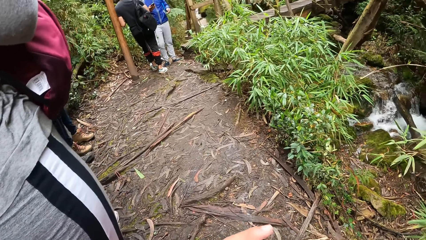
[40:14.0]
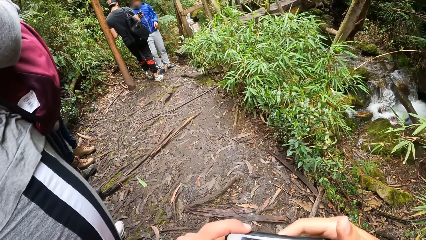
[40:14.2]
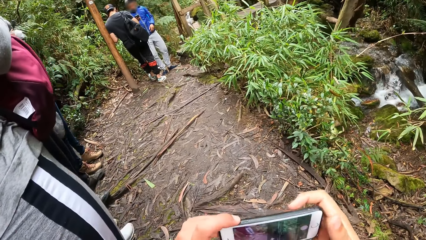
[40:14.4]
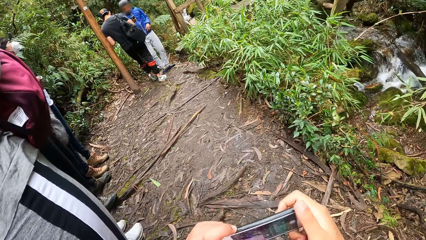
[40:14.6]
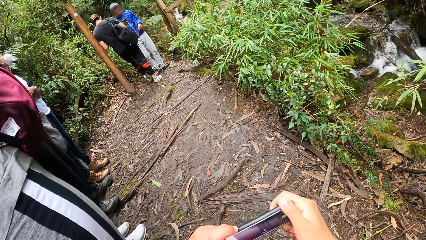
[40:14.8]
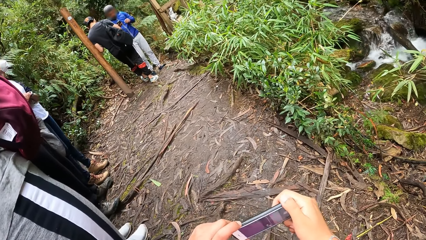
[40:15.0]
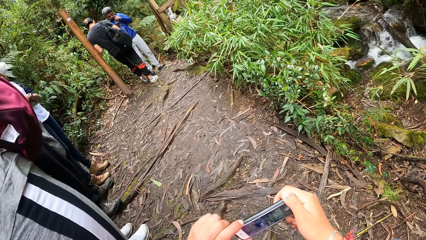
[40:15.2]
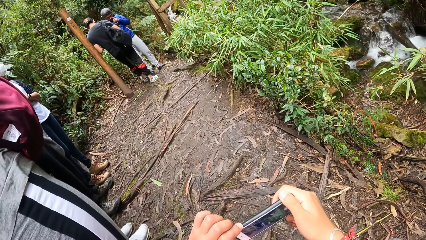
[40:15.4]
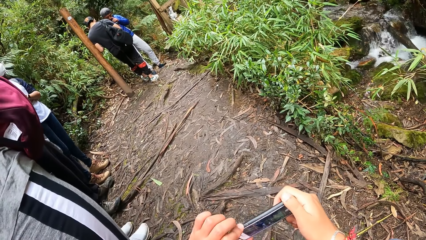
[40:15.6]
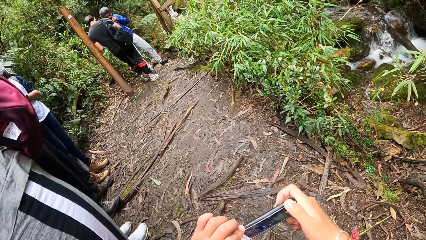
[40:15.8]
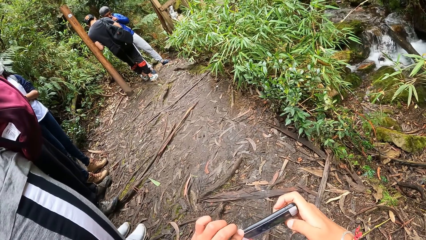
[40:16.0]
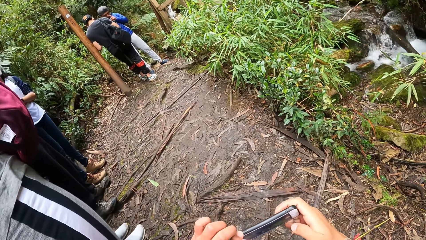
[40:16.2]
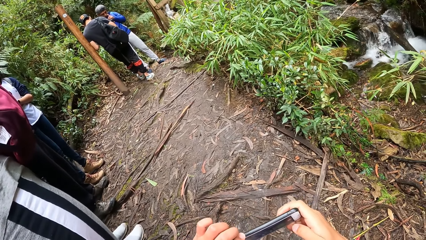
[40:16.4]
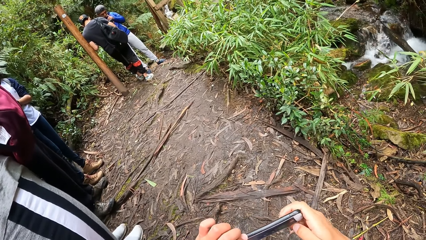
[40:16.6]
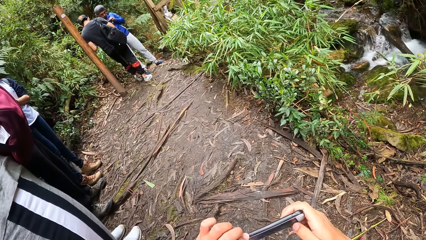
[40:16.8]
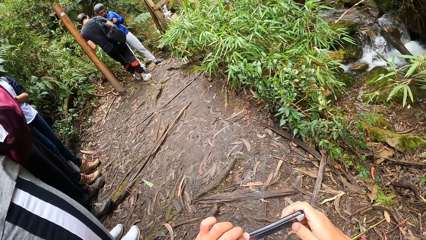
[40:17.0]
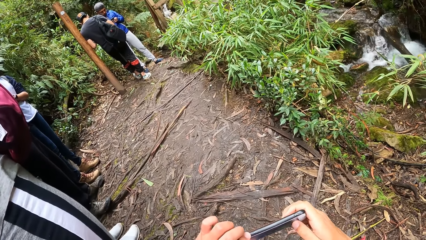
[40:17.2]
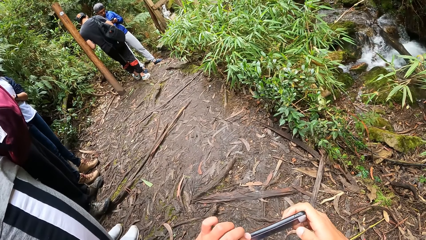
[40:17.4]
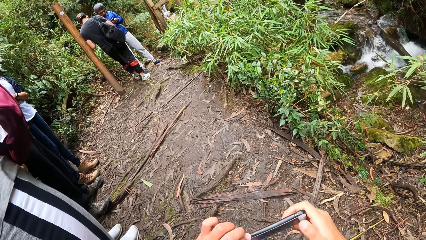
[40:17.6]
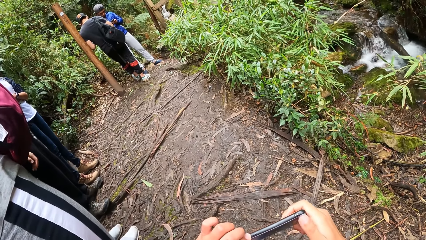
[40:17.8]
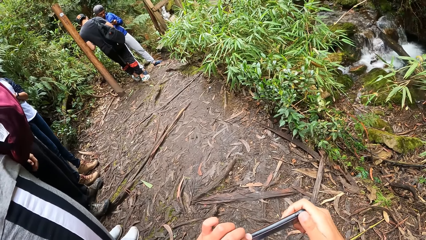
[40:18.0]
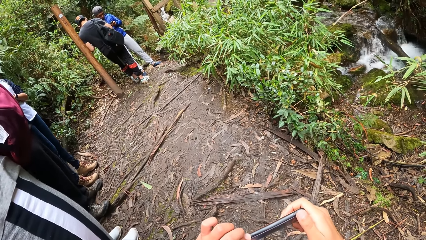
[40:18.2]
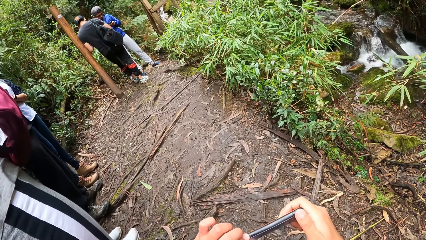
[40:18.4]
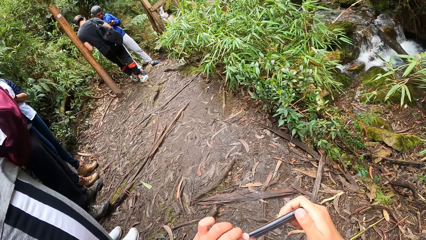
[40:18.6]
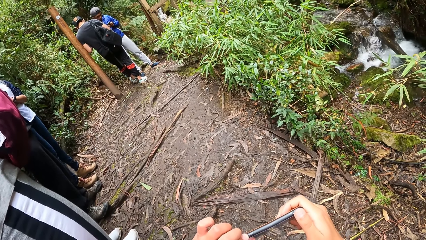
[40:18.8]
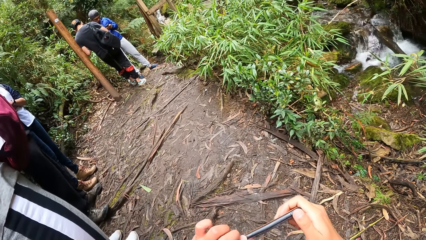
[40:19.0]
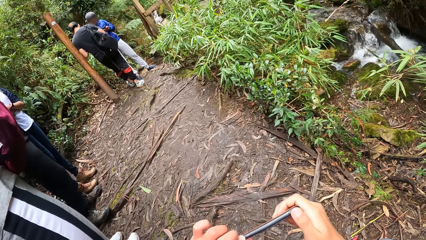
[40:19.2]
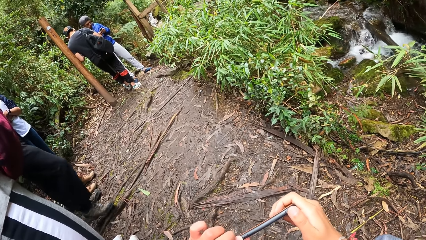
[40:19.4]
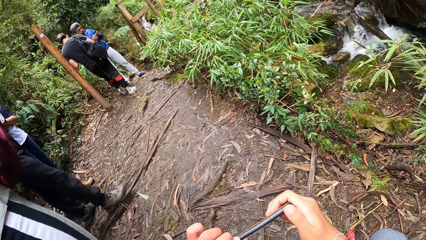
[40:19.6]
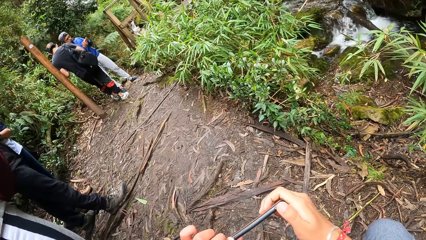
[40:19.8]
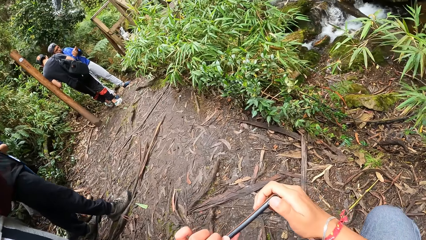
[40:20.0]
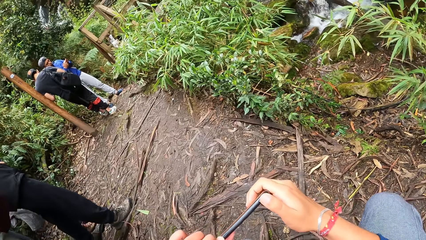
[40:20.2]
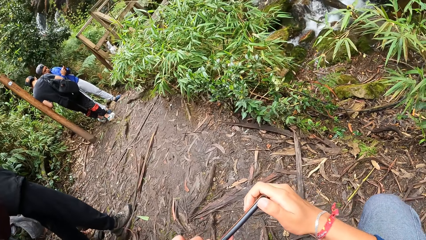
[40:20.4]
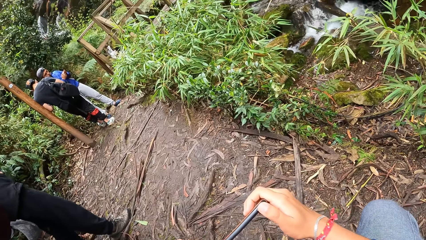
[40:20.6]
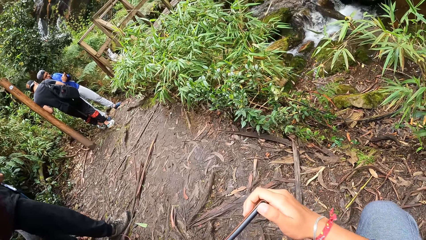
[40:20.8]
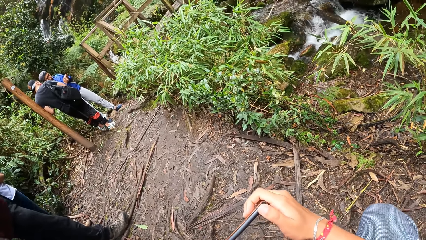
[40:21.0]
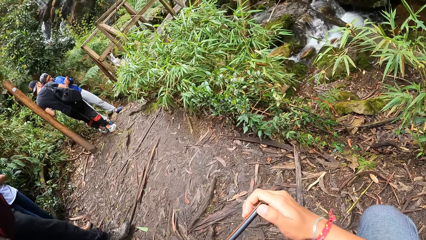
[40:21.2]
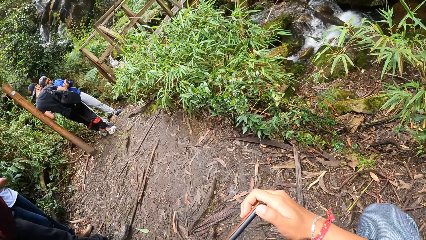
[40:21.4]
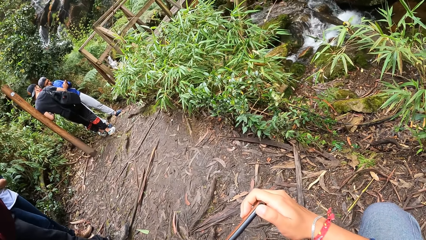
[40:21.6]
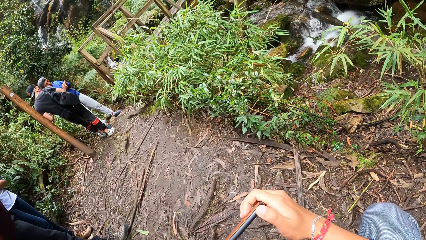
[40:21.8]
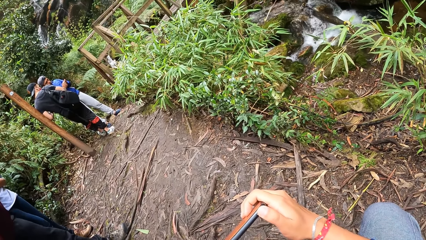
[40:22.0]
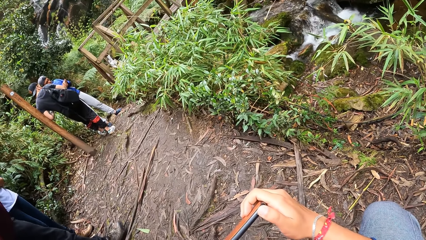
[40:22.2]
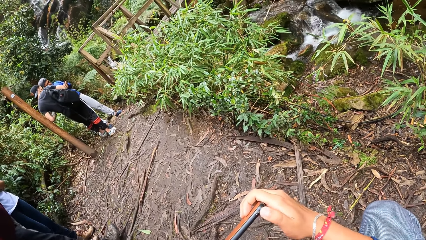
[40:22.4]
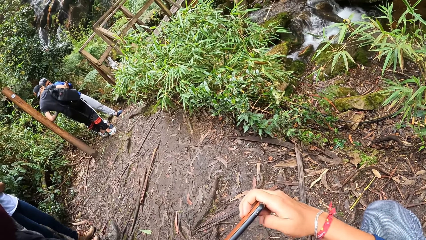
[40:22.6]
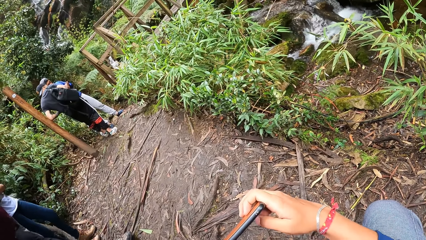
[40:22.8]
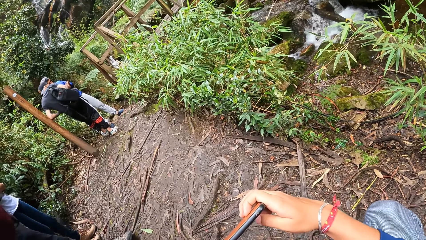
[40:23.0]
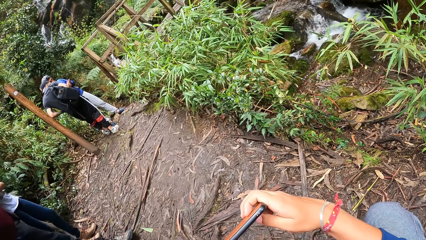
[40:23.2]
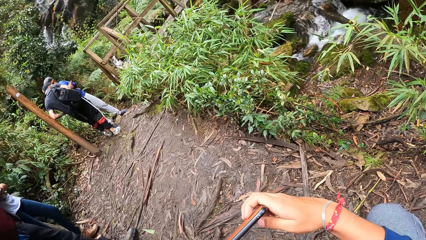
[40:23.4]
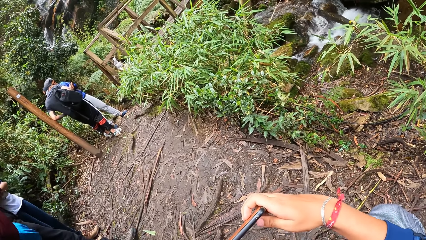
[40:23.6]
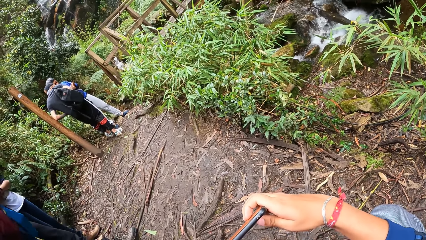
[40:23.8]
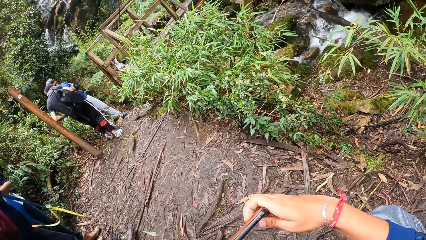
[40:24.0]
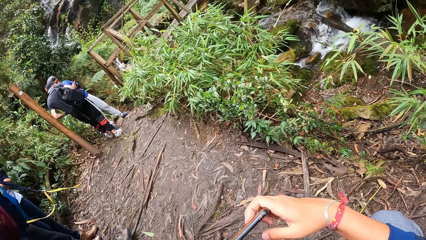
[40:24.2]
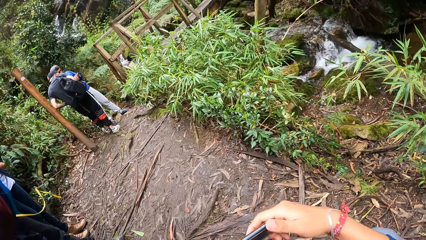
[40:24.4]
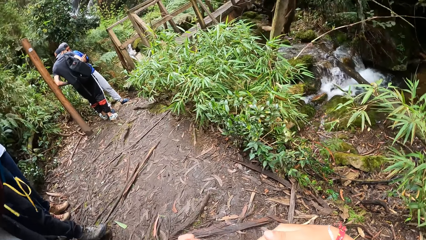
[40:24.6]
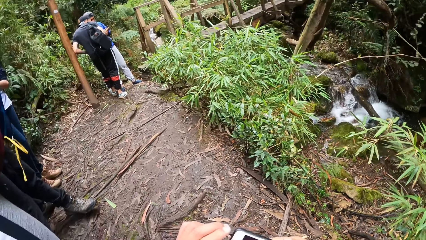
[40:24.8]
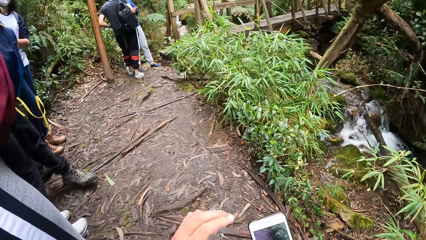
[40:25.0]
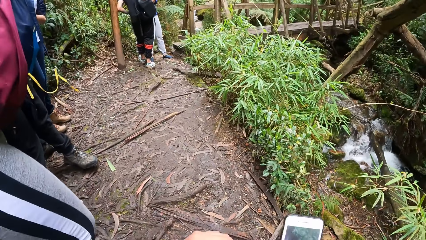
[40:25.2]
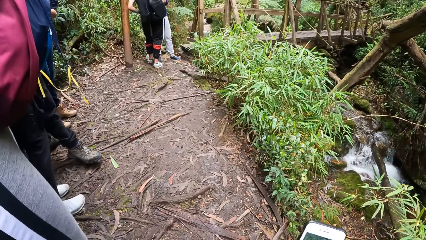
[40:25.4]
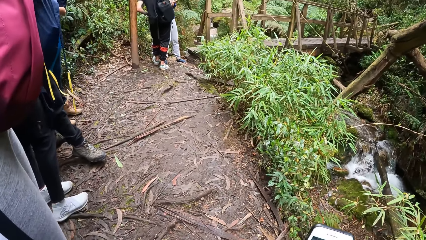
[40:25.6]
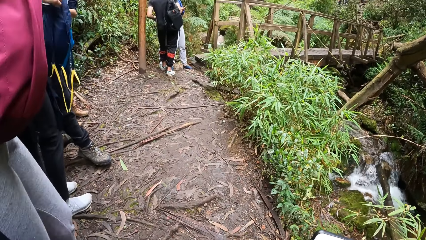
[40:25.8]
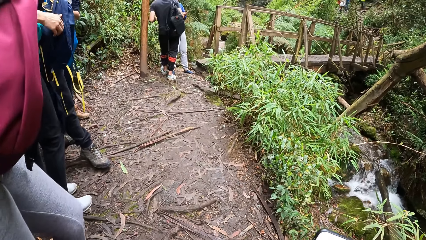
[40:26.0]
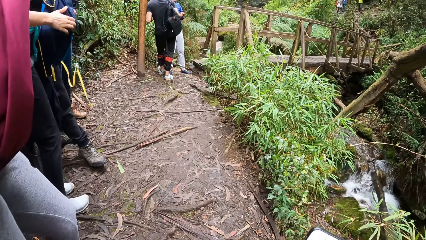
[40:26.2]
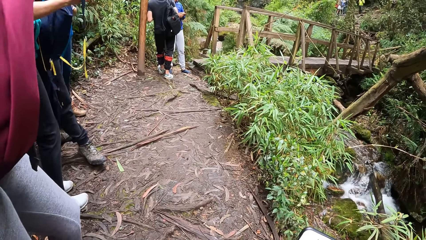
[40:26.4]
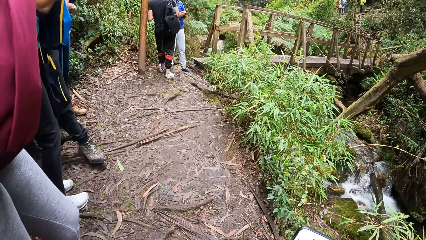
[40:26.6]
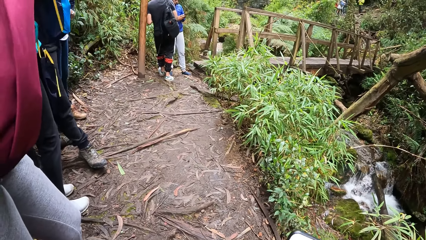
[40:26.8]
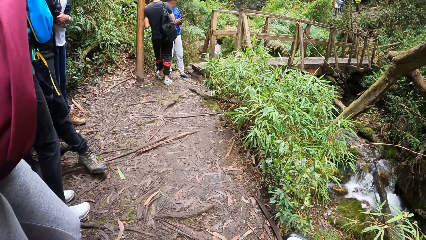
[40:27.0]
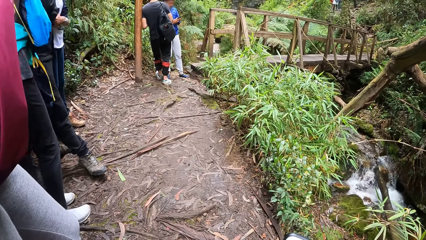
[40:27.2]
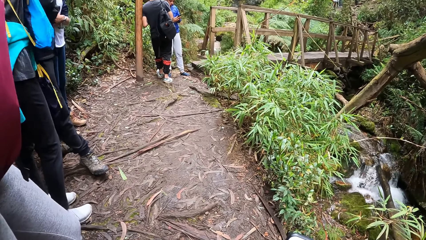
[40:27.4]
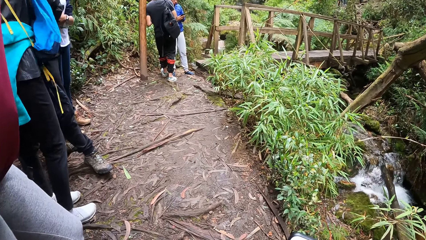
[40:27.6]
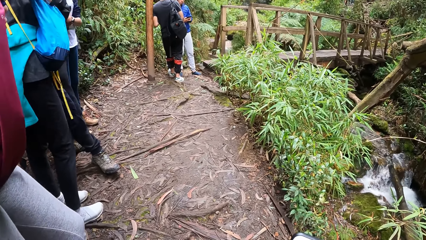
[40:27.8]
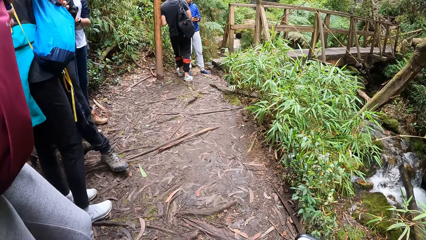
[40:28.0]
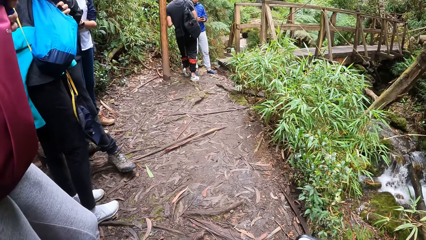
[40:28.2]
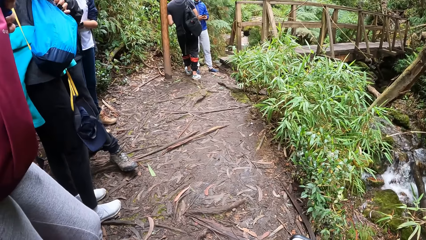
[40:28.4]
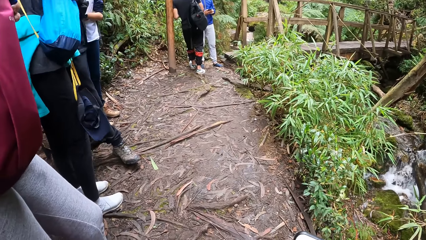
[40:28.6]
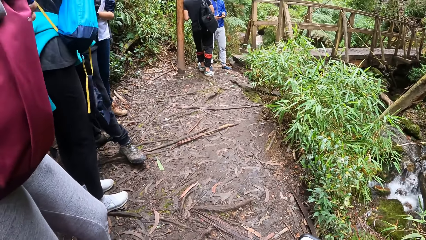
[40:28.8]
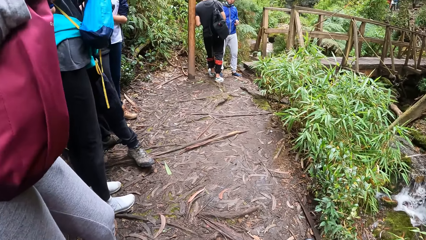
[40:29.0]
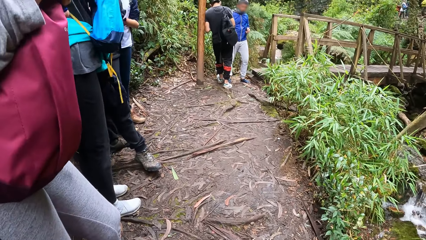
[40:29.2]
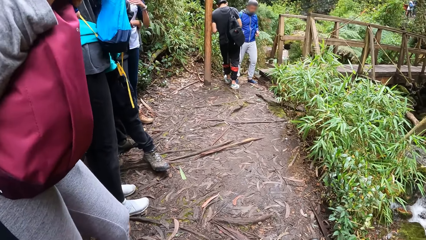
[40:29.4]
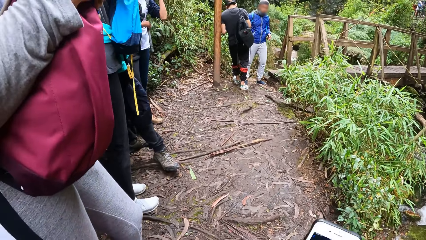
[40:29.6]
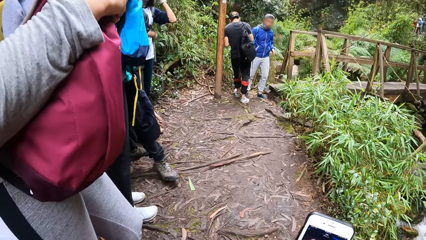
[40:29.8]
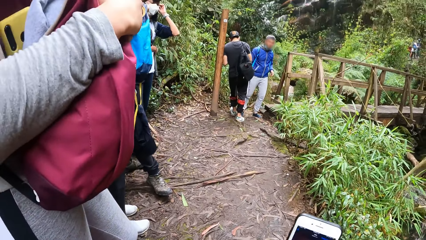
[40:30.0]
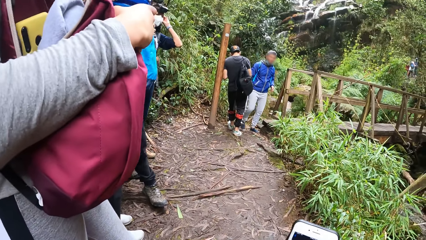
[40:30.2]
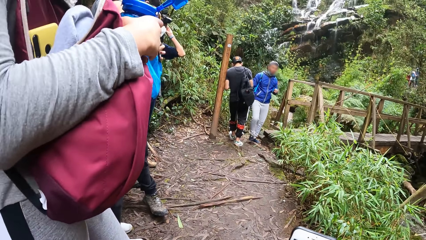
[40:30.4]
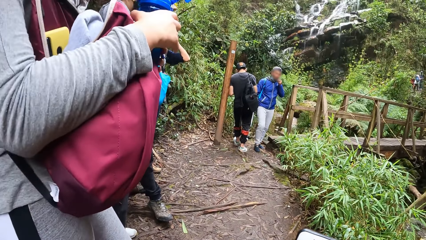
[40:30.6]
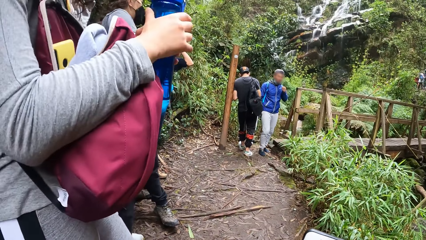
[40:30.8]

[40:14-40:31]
The camera wearer takes a picture. They use a phone.
